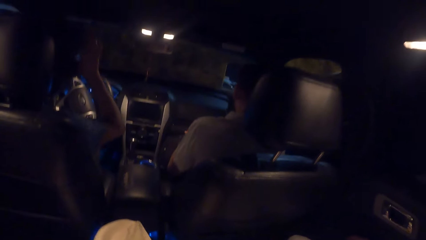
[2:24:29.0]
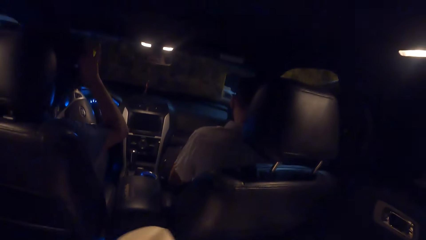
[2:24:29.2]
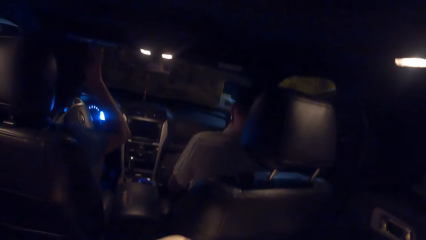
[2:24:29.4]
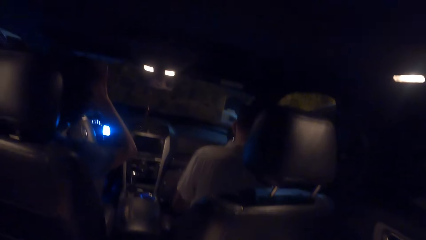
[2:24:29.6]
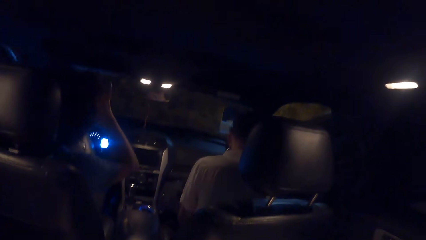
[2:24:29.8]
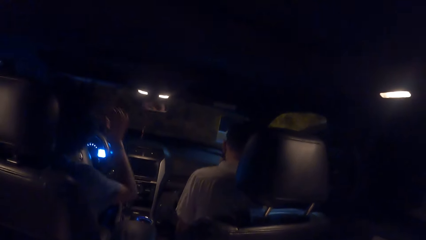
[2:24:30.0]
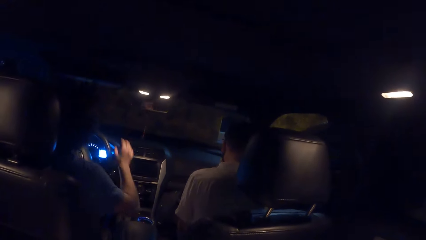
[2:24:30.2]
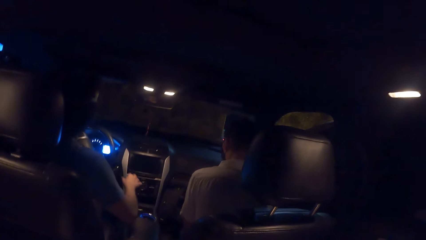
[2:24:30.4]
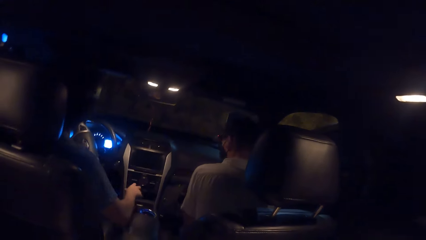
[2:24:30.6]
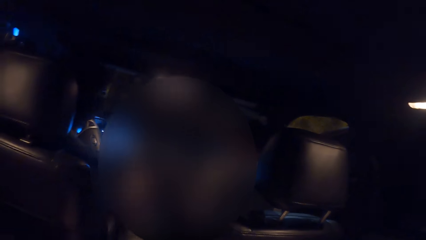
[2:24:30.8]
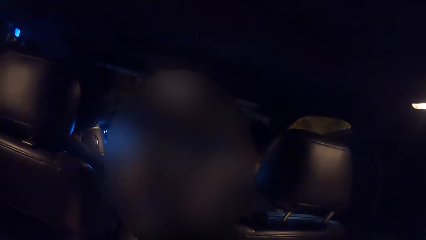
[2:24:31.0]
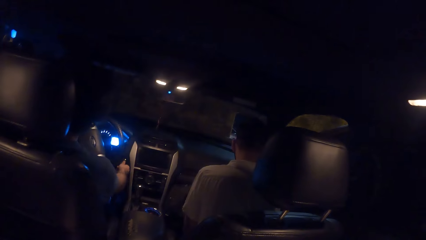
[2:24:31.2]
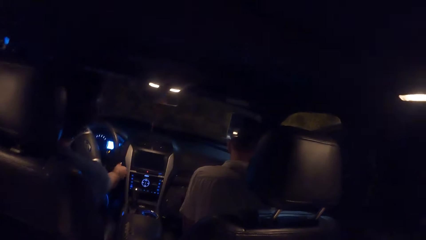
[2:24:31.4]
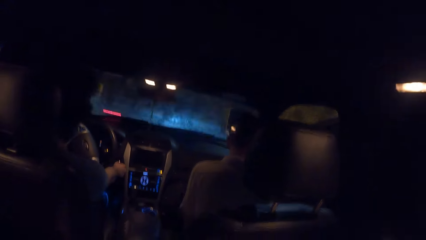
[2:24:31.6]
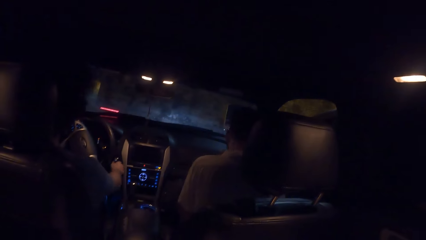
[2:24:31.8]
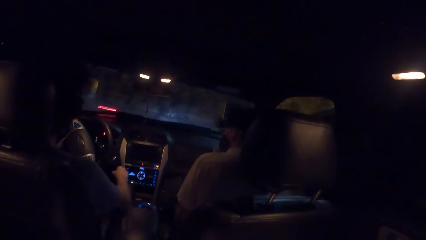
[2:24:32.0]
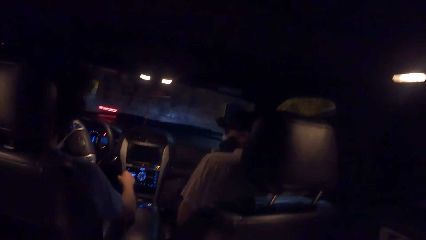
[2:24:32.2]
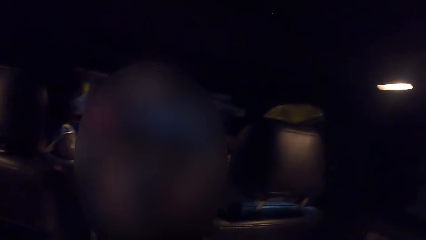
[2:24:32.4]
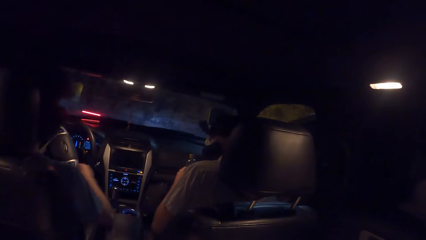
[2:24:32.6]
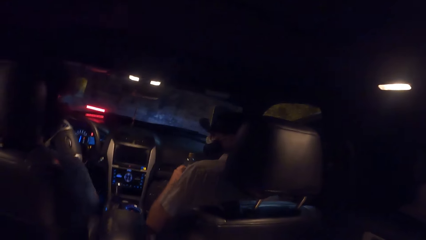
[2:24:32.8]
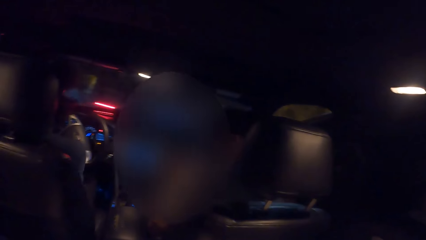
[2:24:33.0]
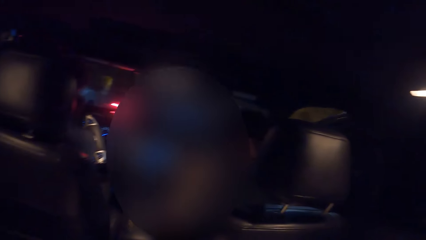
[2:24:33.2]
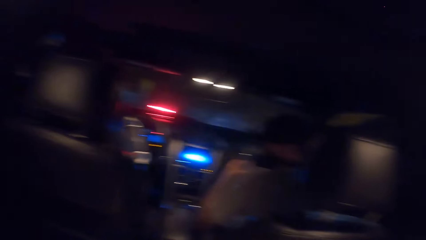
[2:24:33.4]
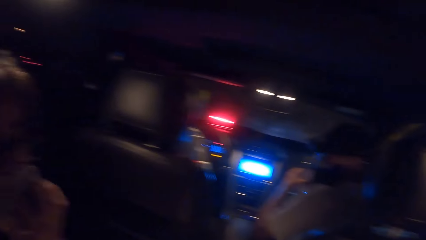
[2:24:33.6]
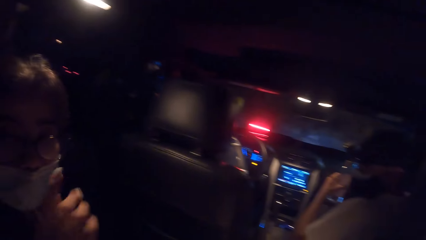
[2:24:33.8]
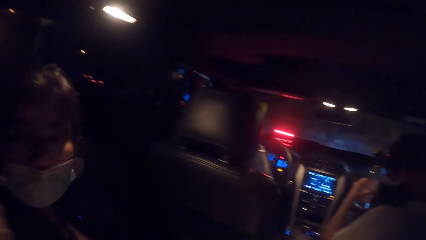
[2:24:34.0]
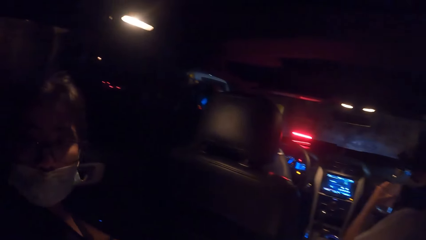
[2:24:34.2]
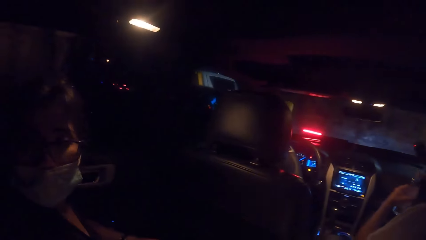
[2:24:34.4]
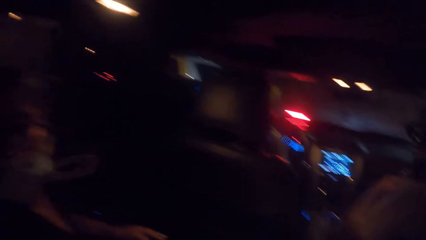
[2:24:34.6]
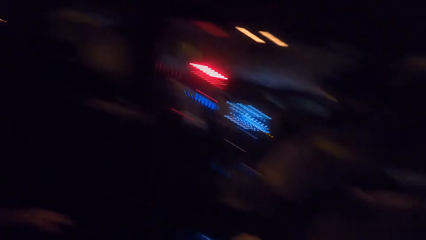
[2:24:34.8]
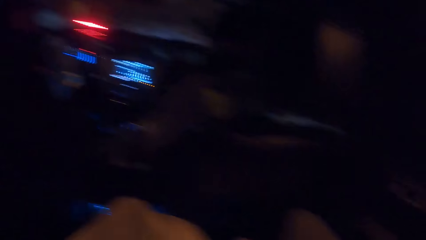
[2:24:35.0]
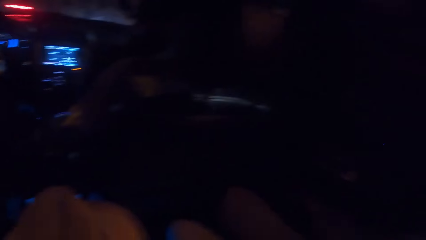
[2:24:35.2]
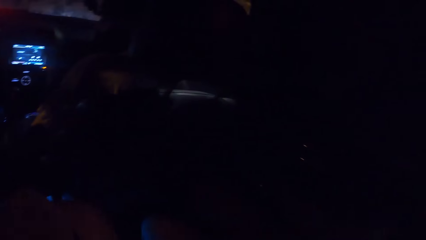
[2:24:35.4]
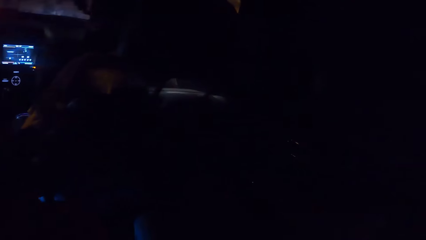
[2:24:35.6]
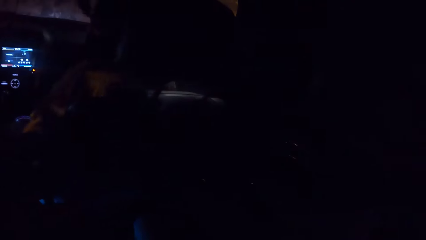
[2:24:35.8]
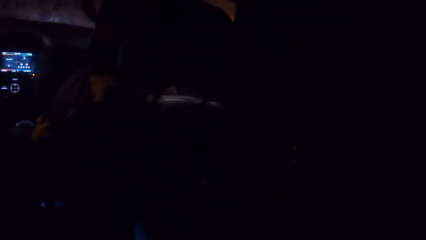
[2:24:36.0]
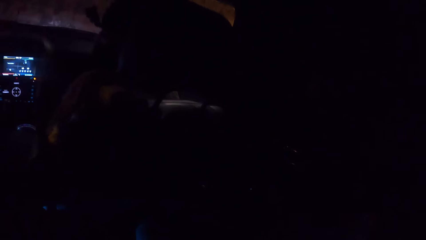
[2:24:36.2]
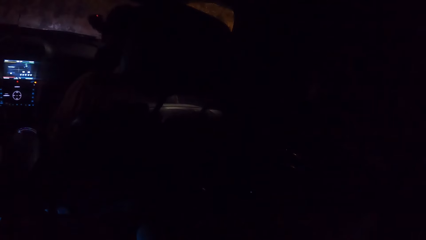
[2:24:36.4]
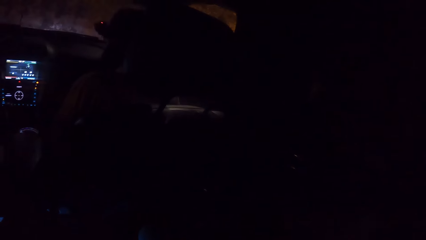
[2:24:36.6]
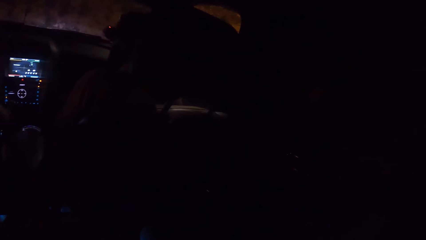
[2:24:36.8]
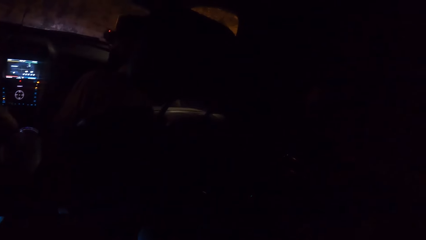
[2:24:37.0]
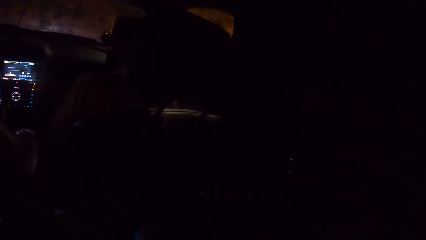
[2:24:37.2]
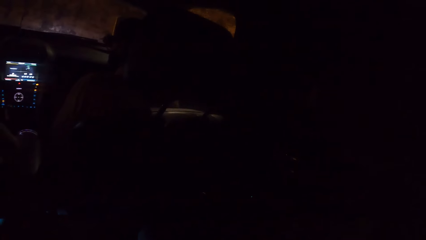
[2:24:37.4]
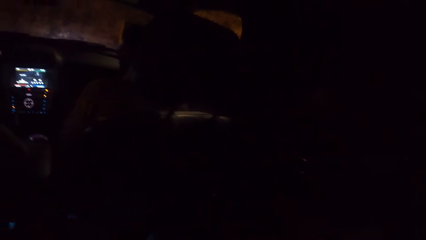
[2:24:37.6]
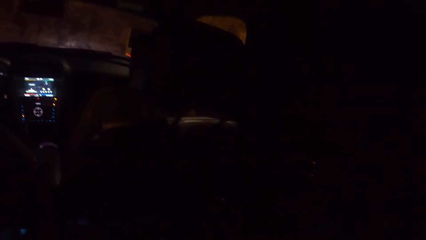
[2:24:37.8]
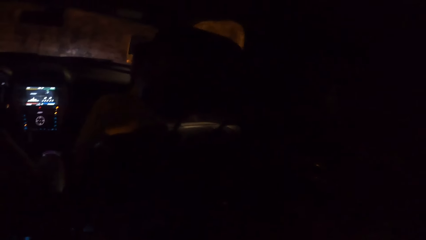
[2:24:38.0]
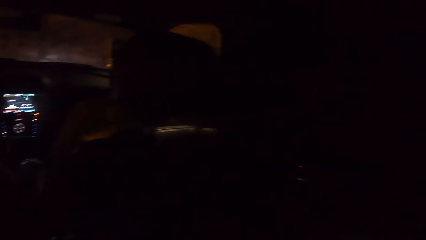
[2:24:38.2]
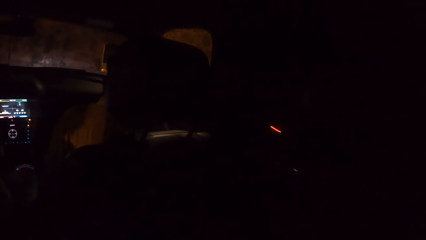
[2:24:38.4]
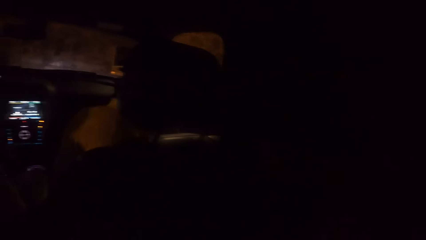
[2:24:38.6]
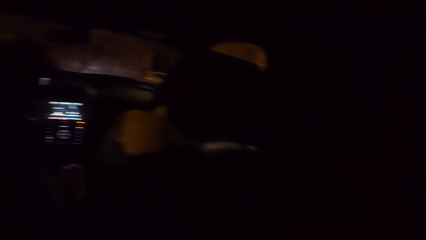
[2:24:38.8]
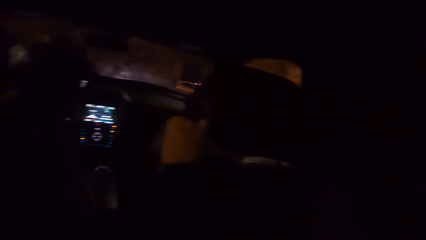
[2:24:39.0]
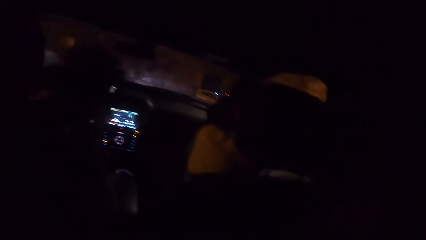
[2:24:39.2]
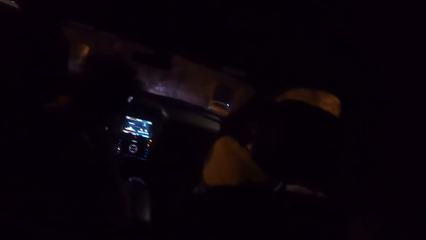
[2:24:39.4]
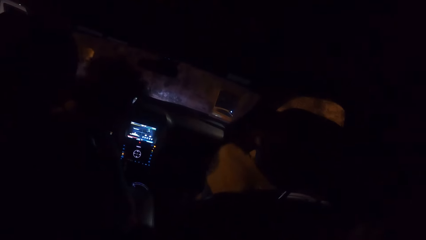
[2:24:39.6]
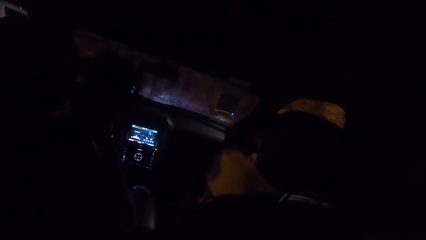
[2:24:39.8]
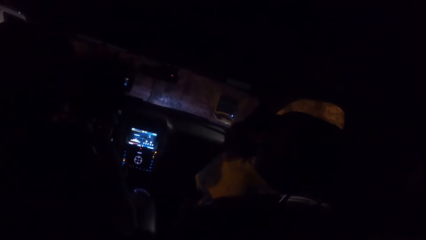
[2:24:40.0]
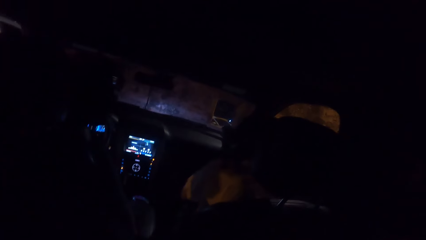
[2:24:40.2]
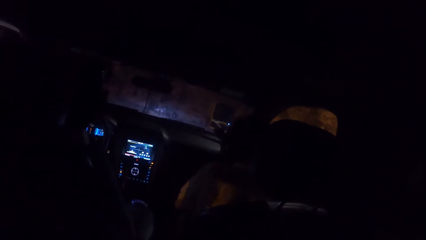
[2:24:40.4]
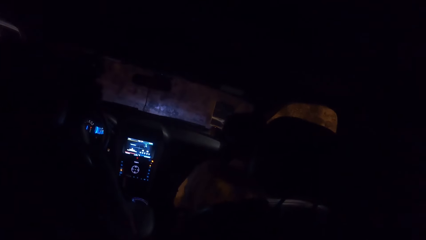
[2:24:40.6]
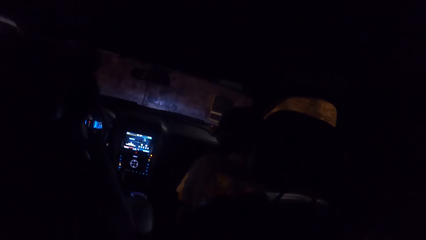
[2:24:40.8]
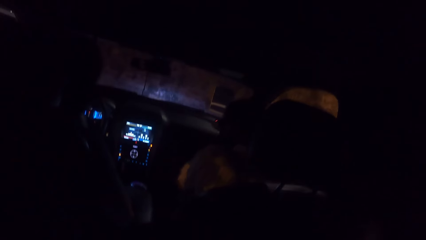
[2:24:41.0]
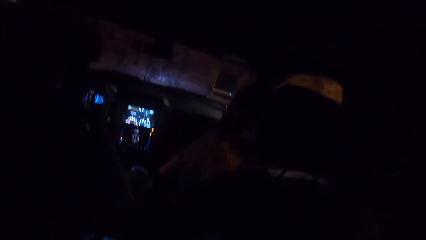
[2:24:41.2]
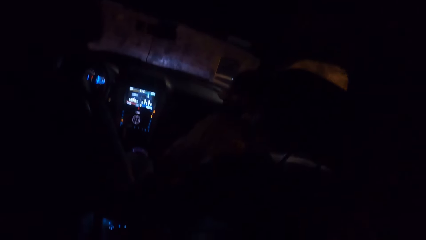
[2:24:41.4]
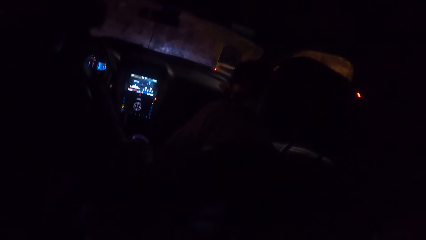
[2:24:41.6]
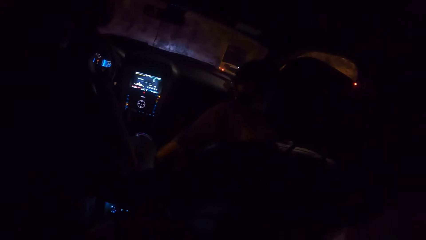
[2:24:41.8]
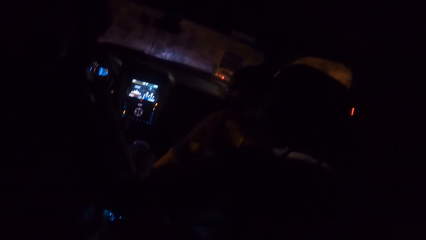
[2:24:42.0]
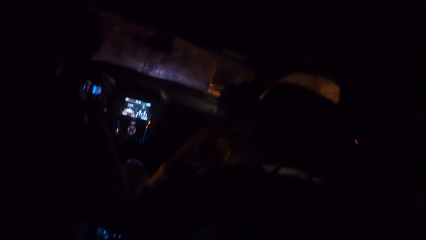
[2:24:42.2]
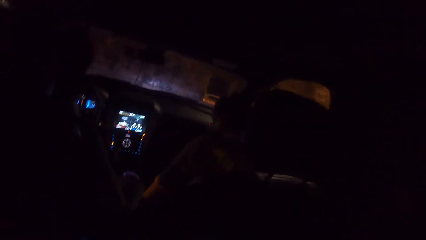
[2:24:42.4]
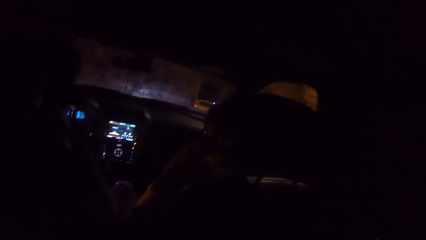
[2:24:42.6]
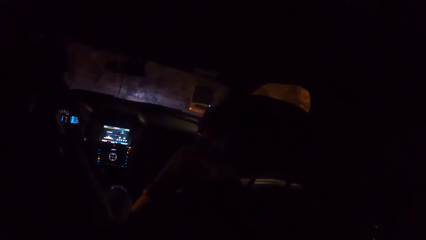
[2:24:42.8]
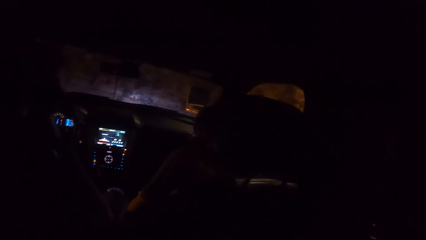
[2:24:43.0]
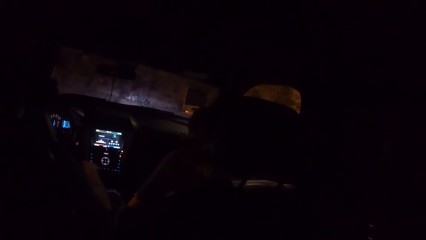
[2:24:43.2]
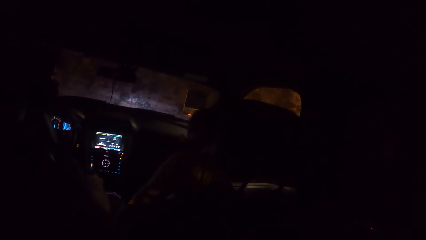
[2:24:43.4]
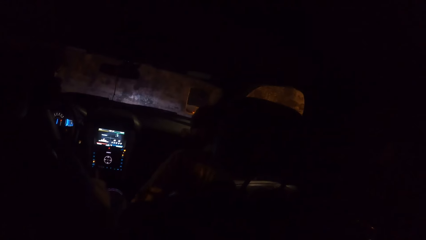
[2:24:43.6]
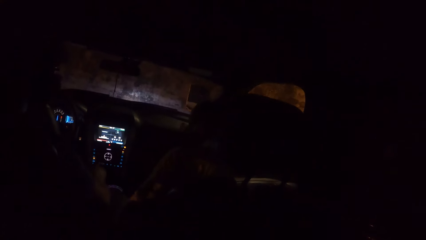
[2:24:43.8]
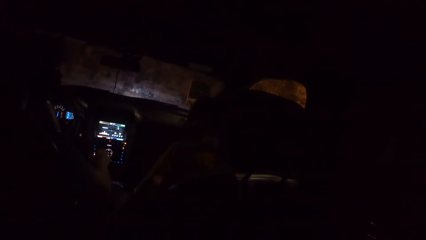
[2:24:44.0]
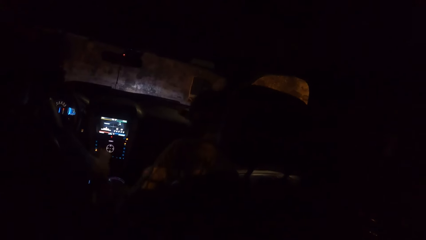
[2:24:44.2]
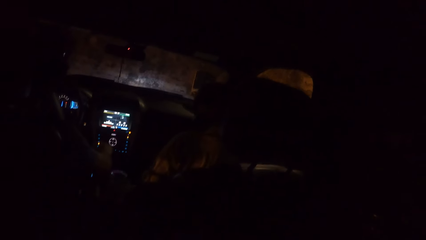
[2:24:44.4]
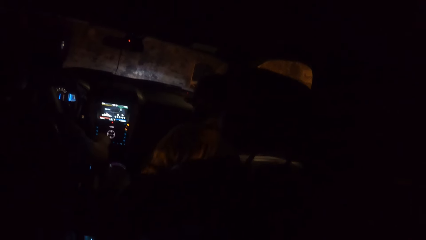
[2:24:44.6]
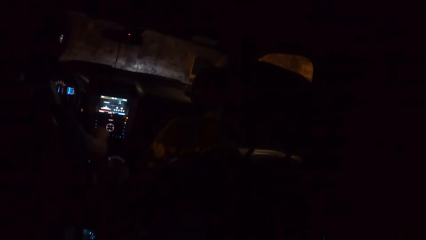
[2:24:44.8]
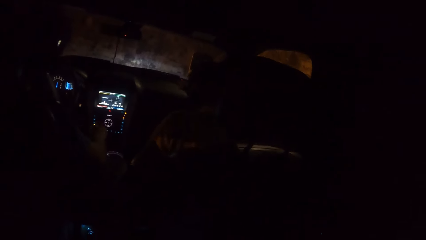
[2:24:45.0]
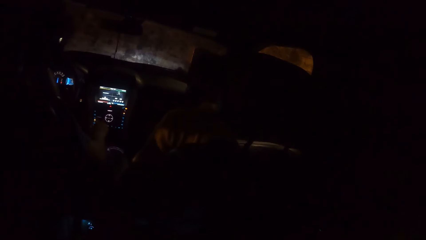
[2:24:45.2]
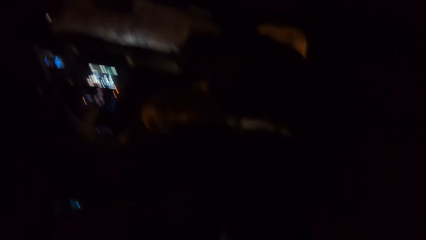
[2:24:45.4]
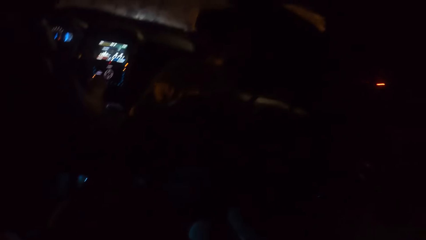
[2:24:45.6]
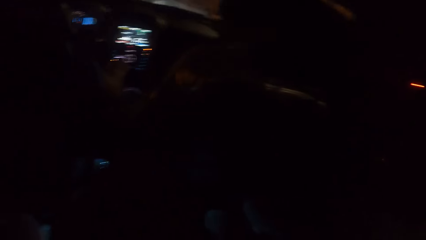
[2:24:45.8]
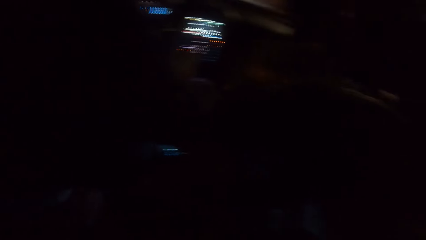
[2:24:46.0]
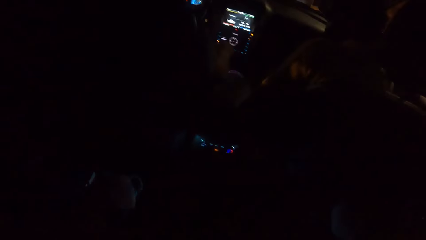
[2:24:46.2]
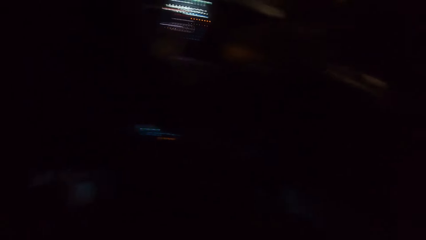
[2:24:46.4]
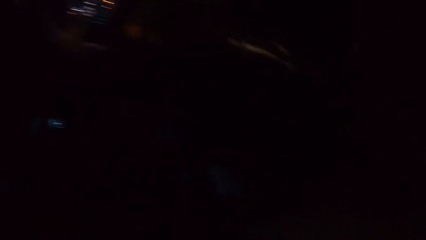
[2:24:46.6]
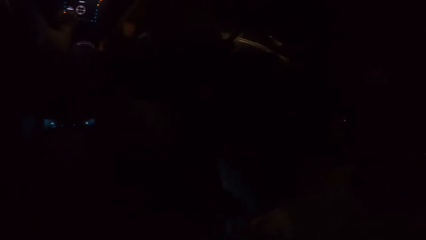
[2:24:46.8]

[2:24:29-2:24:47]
A man touches his hair. The man turns on the car with his right hand. The camera wearer looks at a person. They look around the car. They look at another person. The other person looks at the man.
